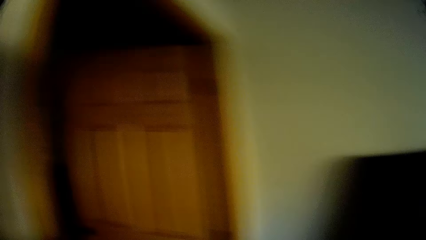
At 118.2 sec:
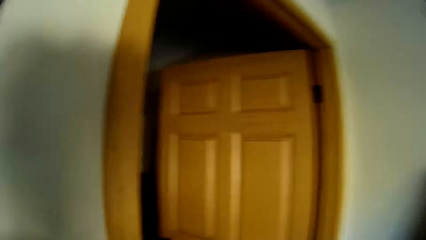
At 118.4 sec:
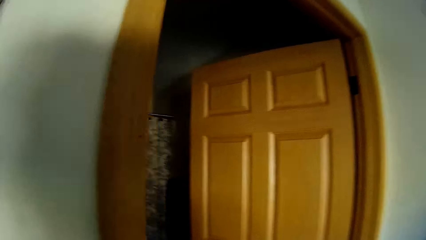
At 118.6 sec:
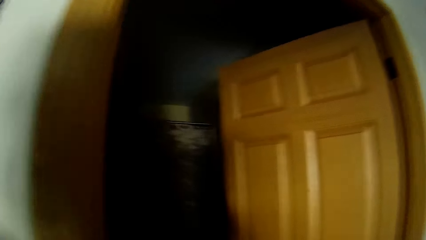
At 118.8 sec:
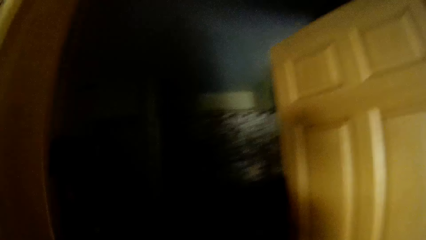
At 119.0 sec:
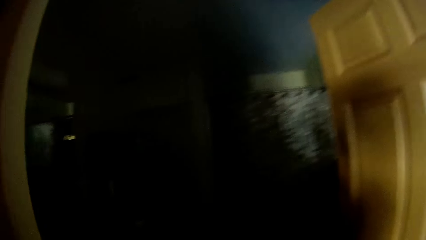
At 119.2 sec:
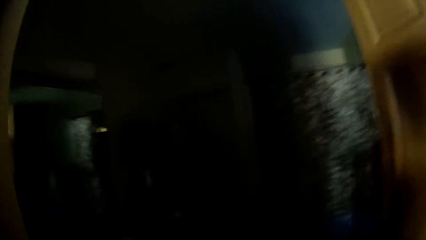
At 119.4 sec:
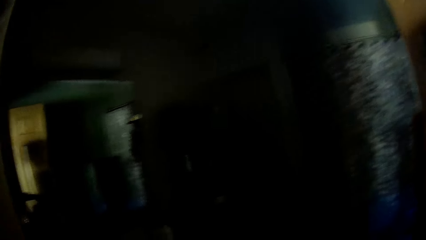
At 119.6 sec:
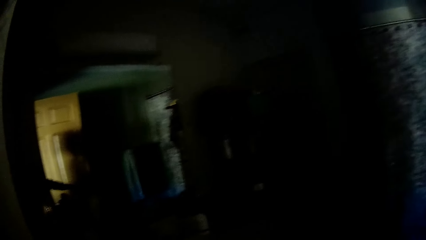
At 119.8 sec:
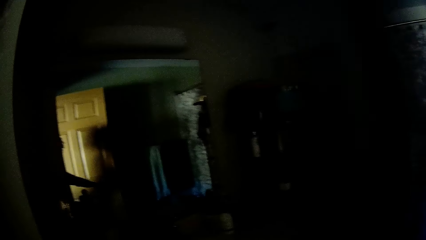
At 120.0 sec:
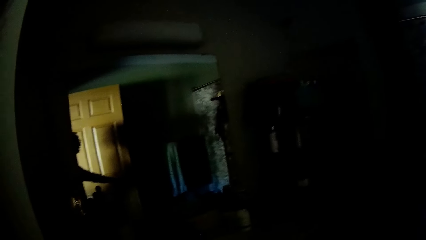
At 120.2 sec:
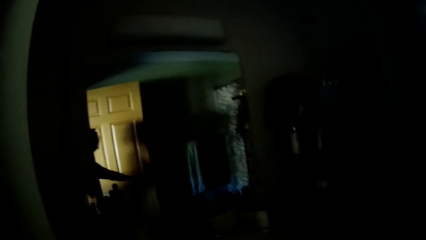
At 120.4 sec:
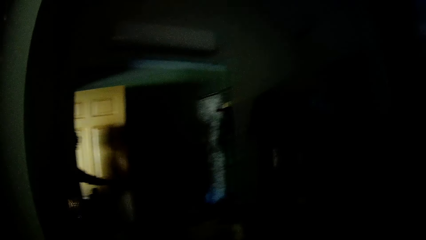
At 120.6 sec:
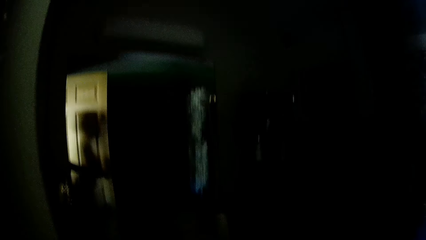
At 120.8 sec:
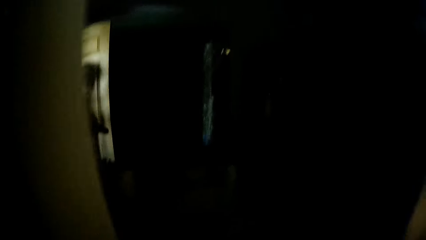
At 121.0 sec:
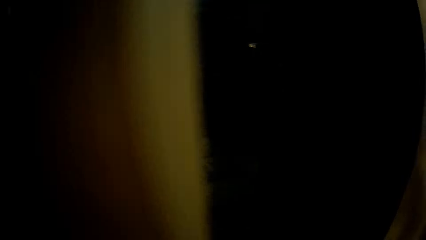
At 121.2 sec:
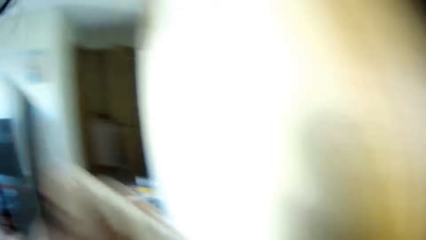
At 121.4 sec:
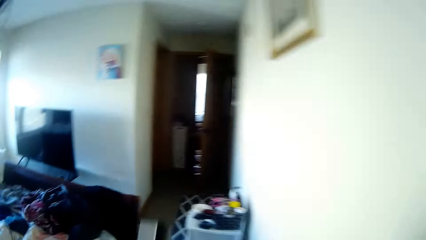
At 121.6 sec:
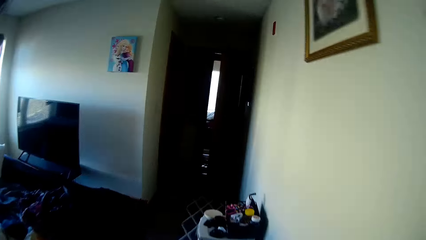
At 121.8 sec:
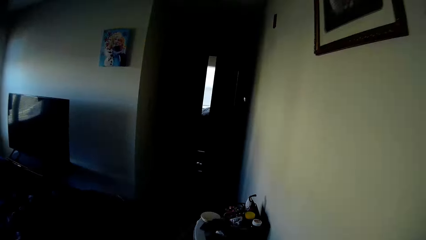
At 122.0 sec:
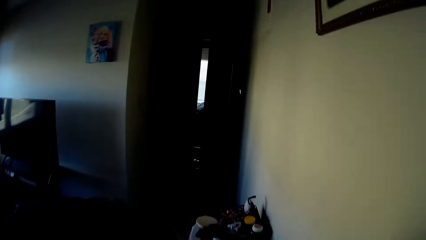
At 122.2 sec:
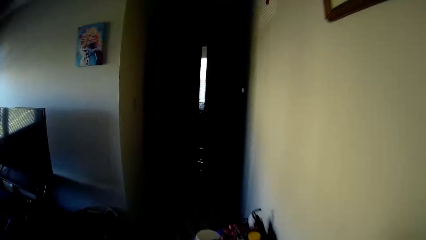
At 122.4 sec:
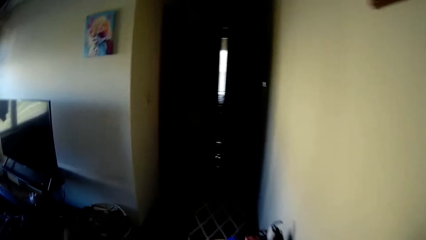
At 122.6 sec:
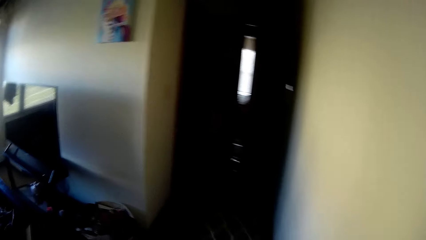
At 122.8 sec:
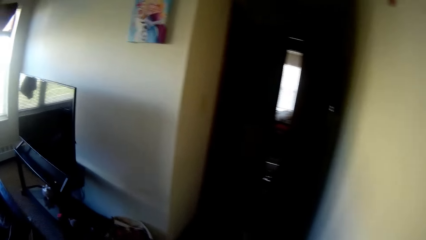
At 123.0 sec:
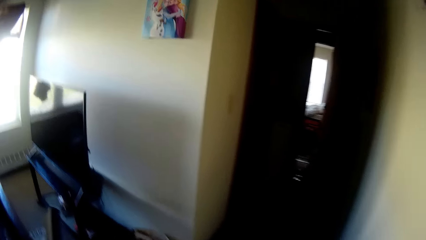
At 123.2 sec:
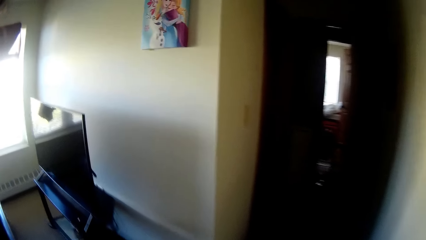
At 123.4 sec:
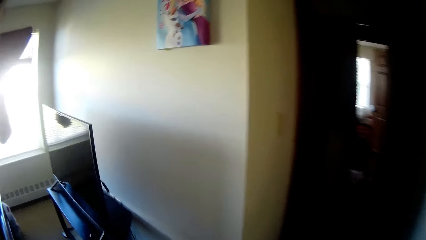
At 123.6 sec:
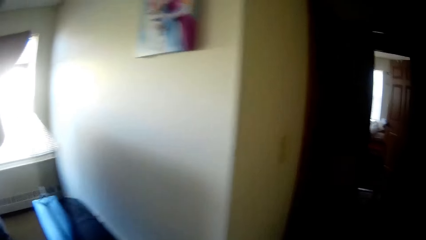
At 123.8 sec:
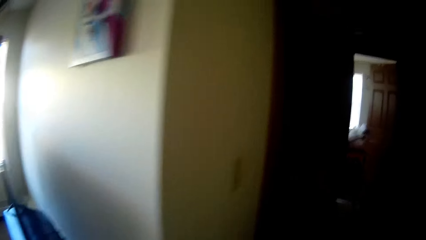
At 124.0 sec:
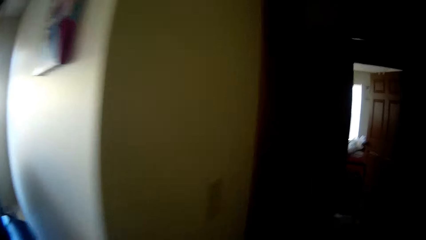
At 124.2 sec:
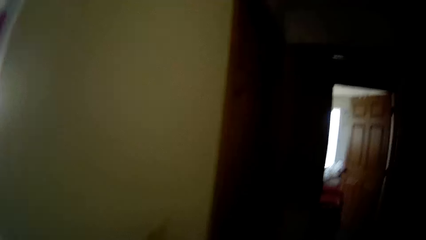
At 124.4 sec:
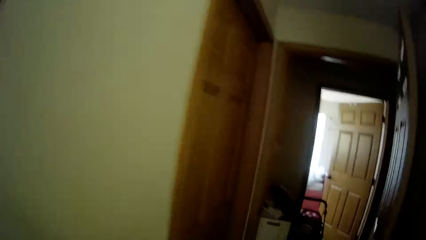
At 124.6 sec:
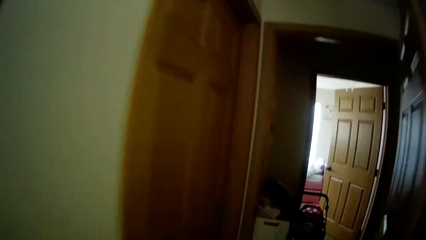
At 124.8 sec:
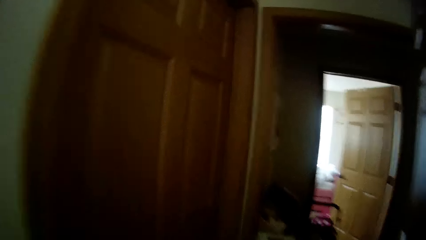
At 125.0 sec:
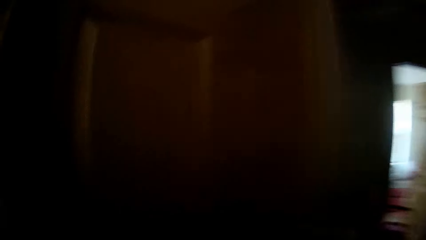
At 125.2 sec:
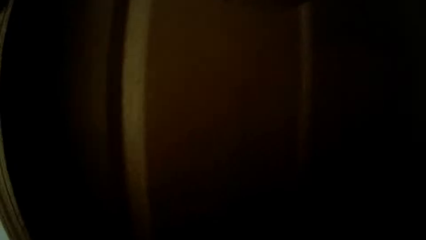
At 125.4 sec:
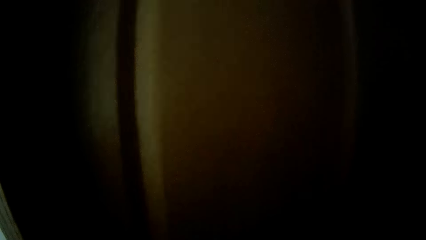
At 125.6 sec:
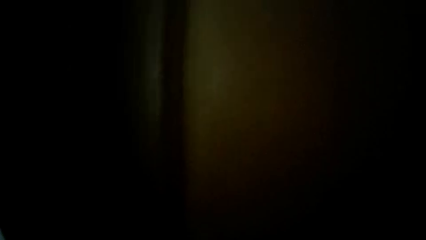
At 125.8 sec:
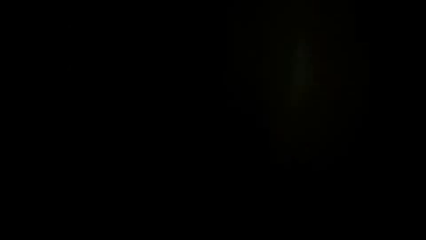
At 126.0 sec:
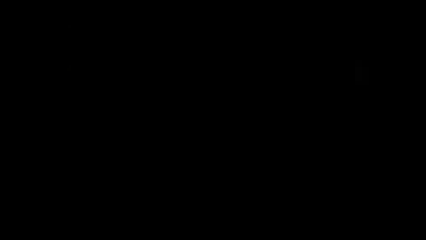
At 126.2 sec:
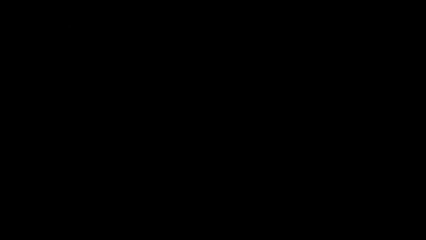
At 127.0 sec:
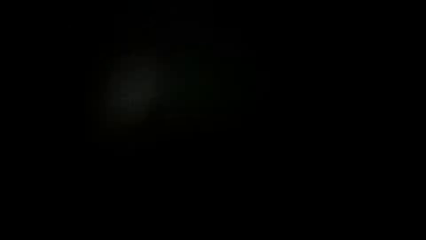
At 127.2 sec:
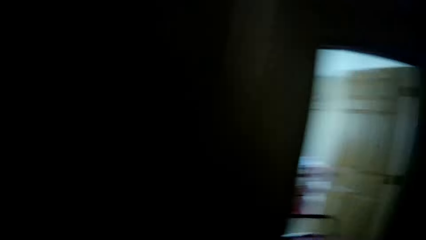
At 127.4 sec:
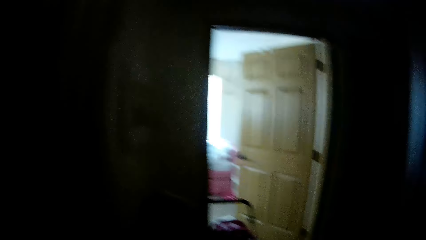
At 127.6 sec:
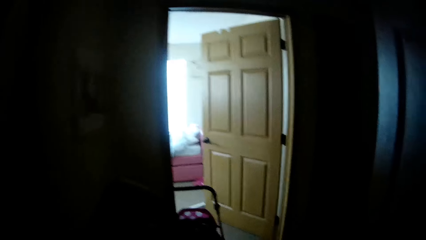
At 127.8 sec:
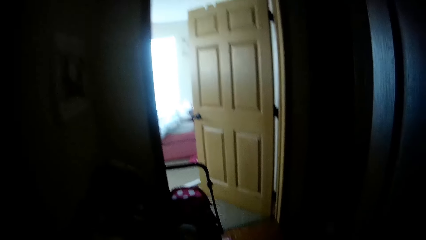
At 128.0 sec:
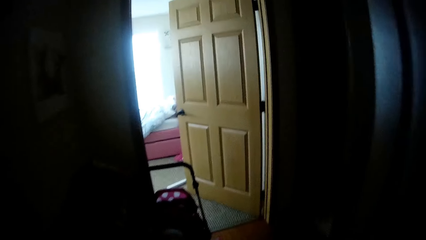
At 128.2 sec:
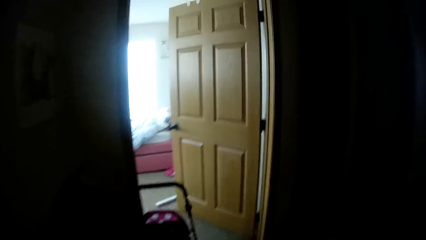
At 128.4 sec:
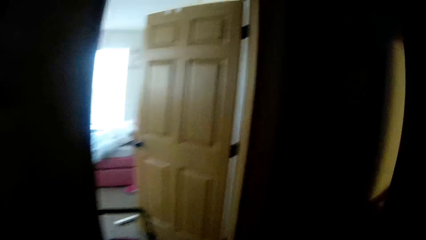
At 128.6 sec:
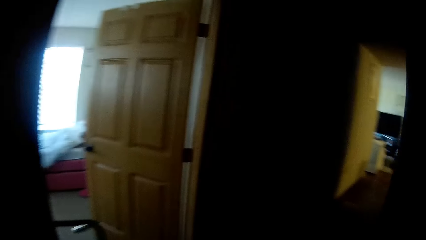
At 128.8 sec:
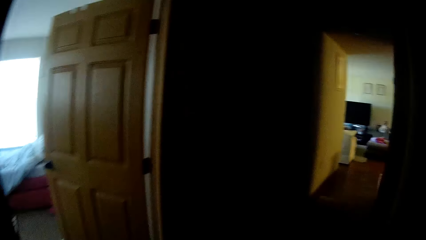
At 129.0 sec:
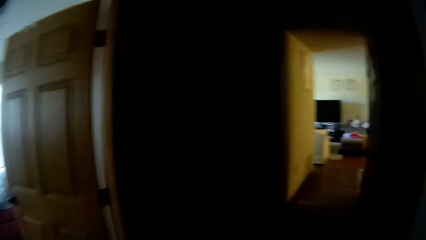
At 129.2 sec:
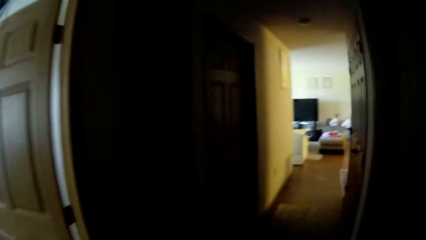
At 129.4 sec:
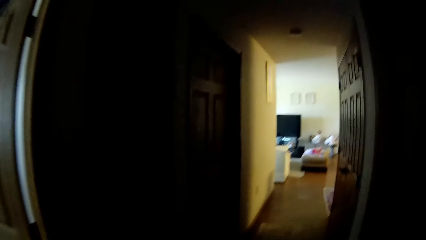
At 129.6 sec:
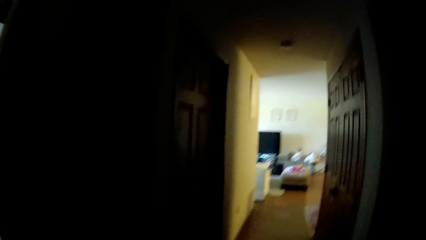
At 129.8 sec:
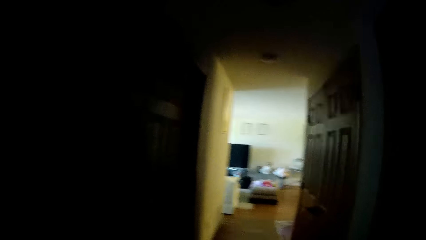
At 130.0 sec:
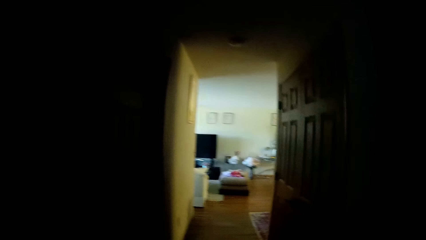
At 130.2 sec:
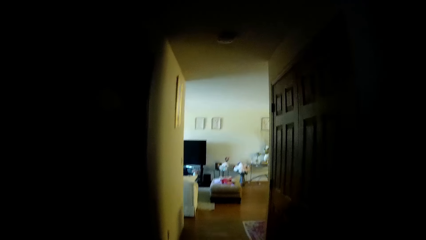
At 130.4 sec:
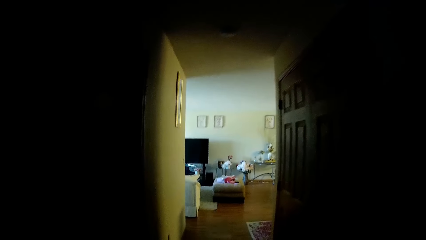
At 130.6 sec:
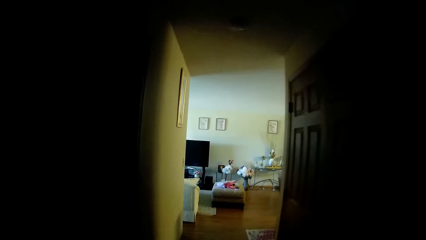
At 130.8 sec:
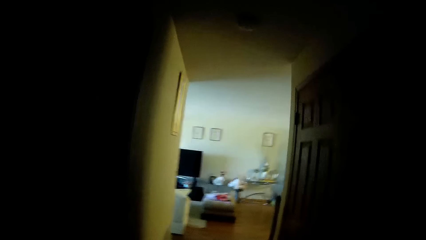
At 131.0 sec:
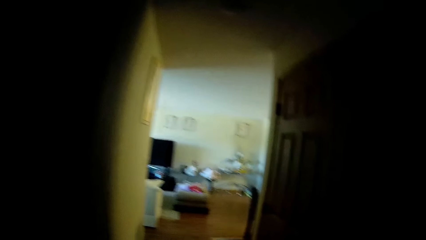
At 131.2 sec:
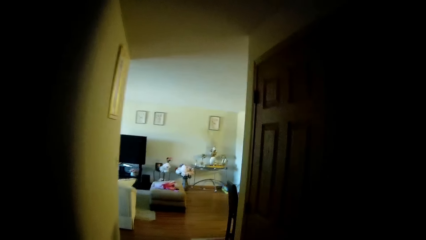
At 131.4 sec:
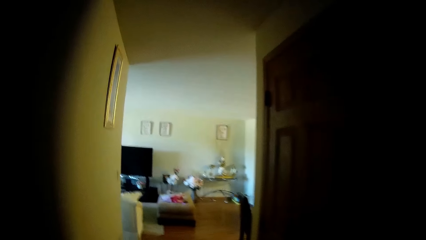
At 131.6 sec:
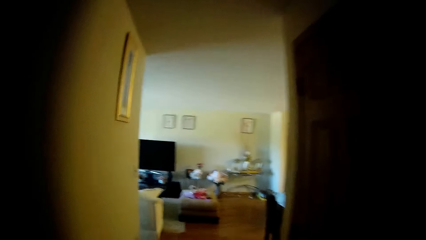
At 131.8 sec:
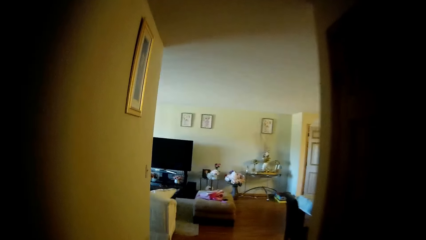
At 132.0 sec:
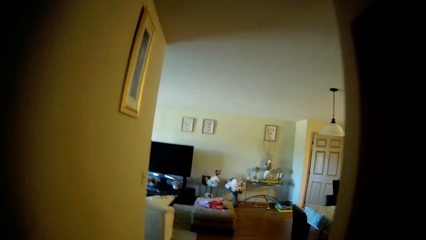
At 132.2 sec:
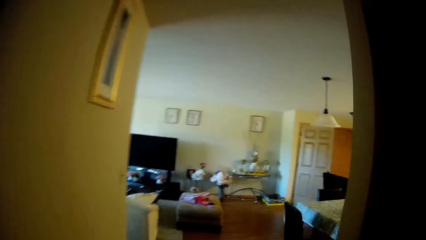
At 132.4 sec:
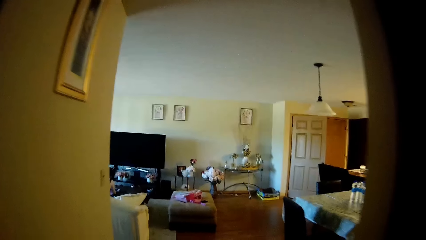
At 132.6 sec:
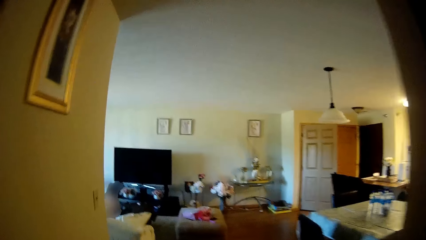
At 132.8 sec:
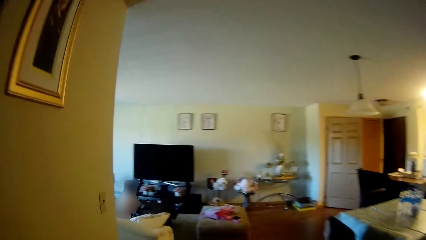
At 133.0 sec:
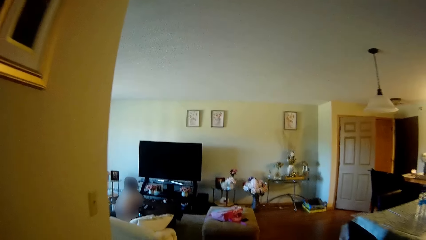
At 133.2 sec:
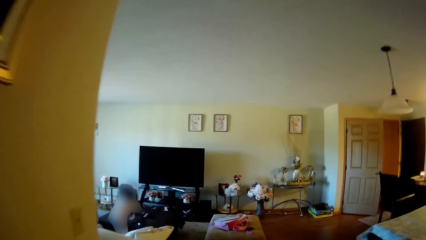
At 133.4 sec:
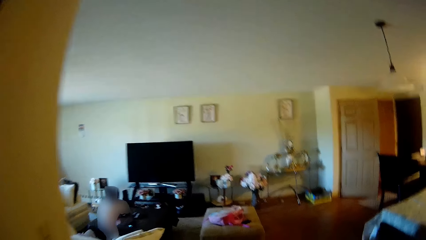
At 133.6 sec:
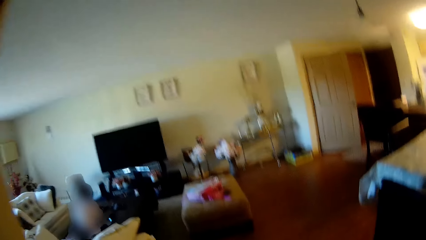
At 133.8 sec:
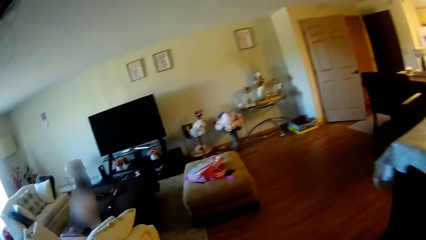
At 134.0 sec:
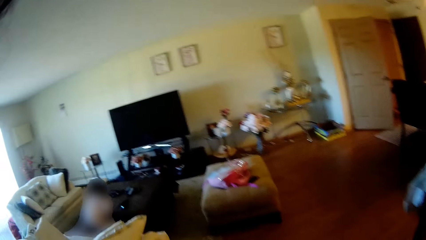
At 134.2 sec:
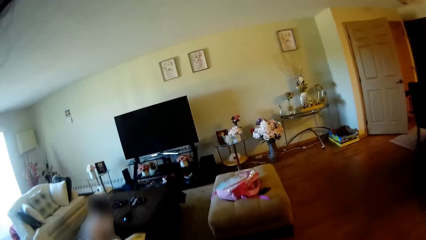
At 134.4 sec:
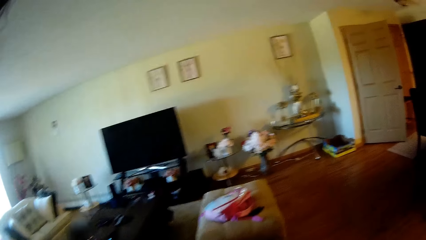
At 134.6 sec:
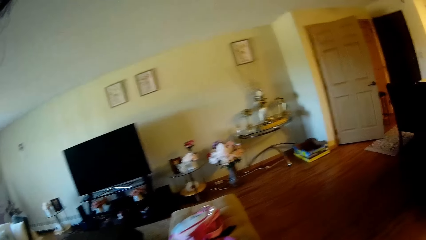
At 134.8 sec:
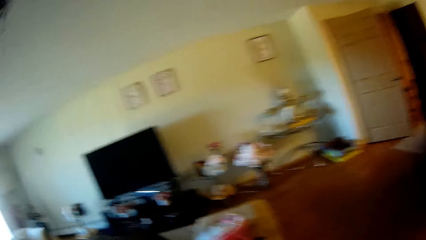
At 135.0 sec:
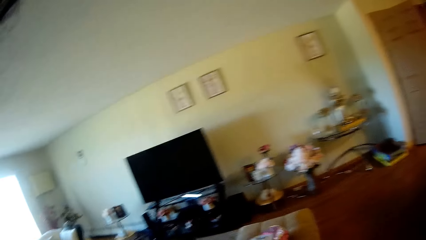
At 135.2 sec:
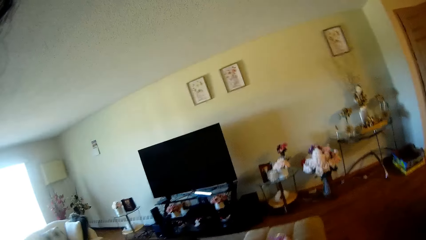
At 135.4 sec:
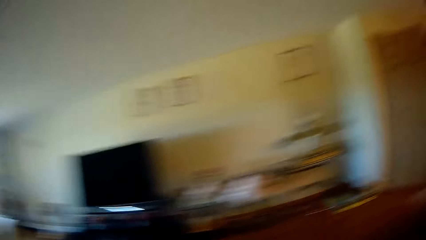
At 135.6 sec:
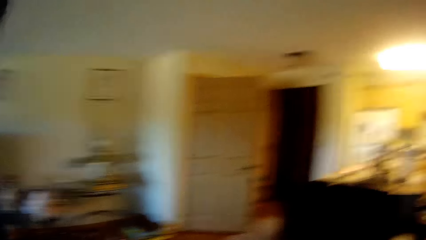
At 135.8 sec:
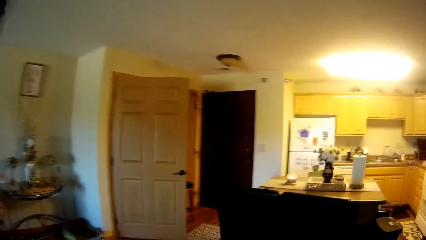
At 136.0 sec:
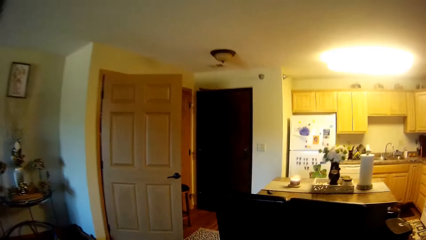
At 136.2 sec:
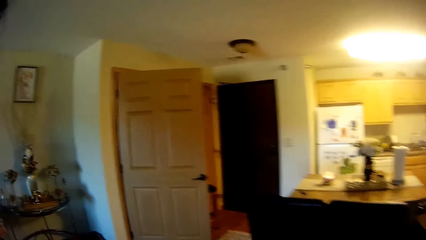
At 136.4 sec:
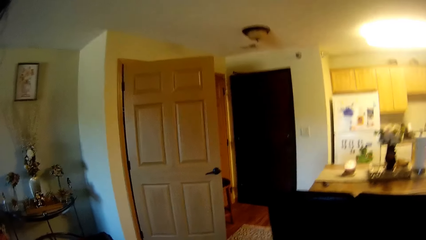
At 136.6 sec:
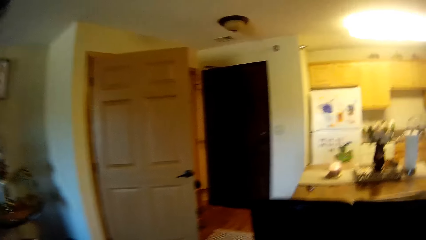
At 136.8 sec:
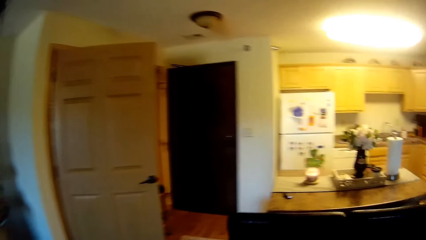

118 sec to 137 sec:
The camera wearer closes a door with her right hand. She moves around the house. She walks into the sitting room.
